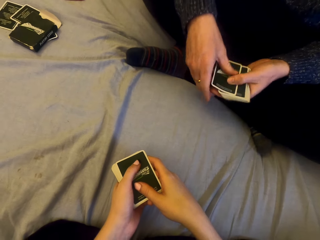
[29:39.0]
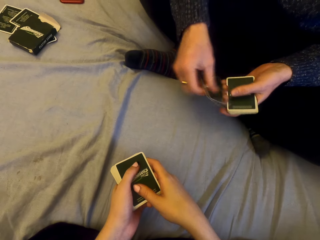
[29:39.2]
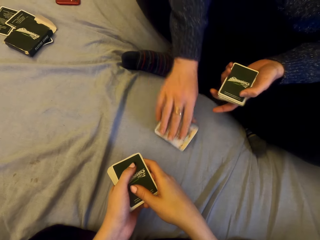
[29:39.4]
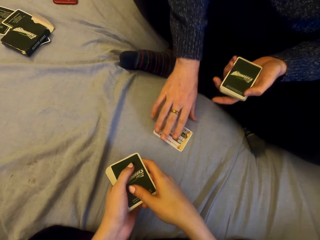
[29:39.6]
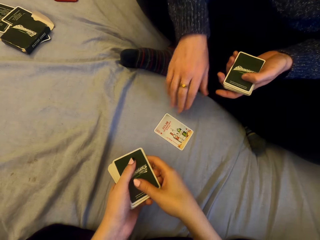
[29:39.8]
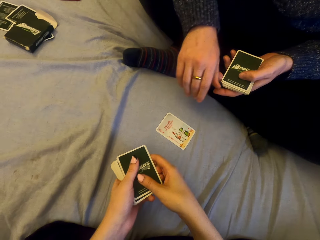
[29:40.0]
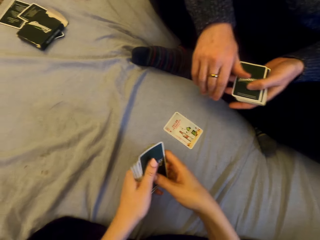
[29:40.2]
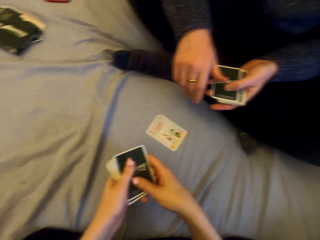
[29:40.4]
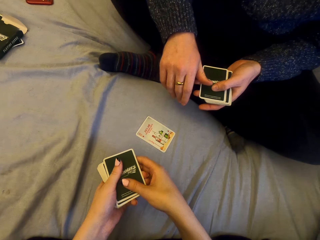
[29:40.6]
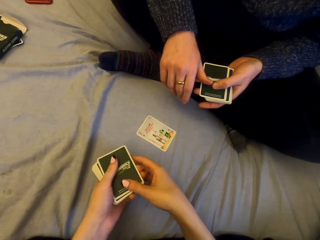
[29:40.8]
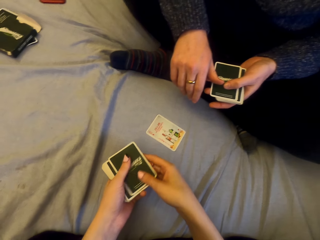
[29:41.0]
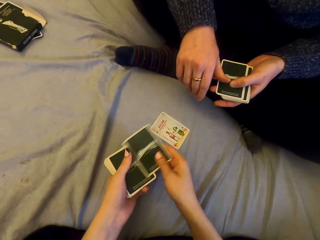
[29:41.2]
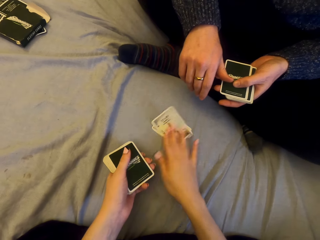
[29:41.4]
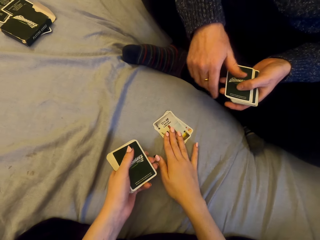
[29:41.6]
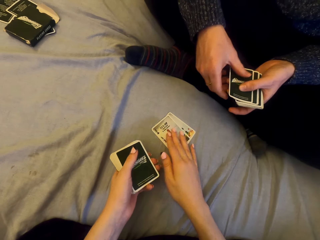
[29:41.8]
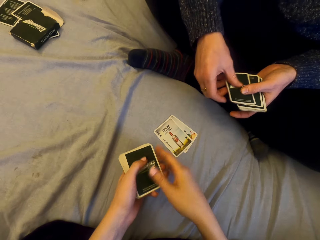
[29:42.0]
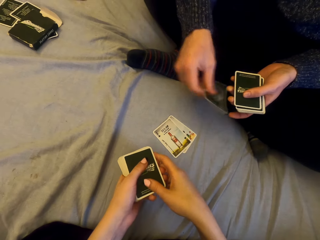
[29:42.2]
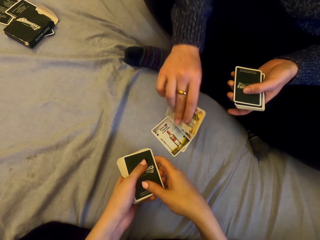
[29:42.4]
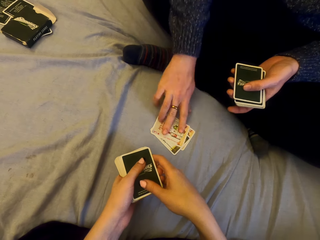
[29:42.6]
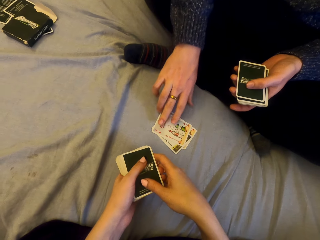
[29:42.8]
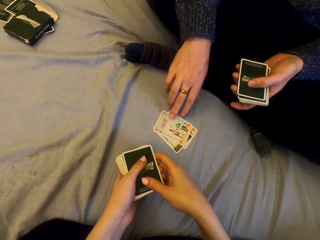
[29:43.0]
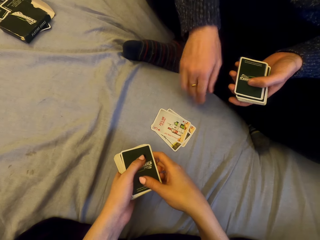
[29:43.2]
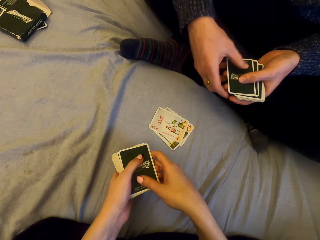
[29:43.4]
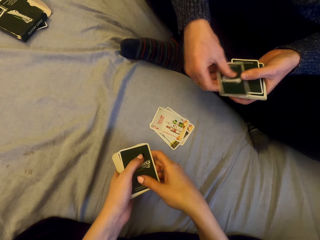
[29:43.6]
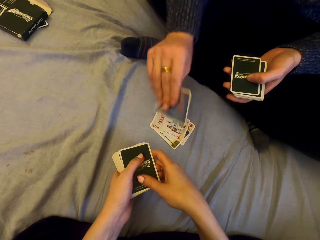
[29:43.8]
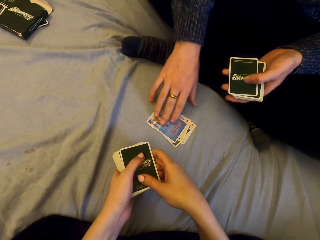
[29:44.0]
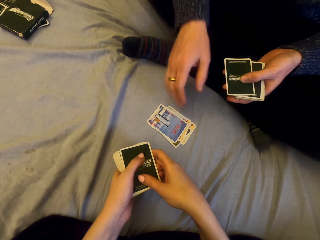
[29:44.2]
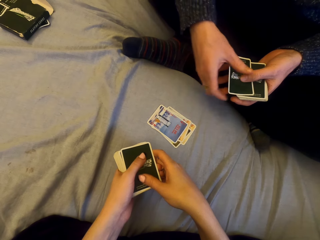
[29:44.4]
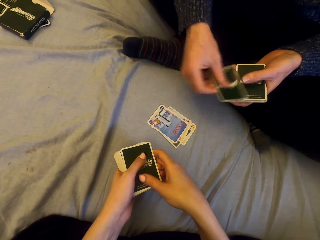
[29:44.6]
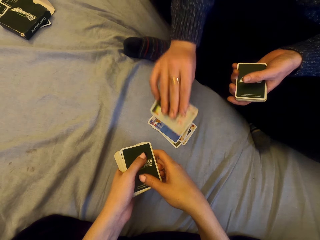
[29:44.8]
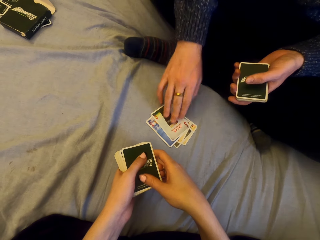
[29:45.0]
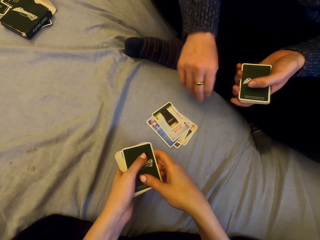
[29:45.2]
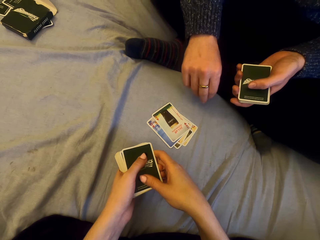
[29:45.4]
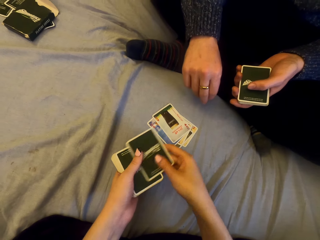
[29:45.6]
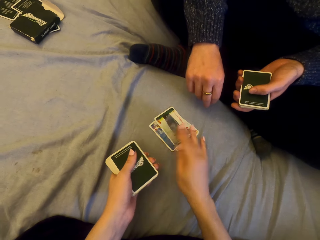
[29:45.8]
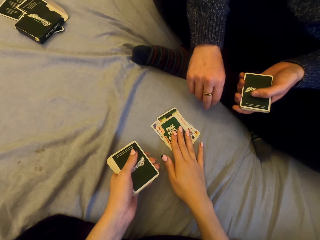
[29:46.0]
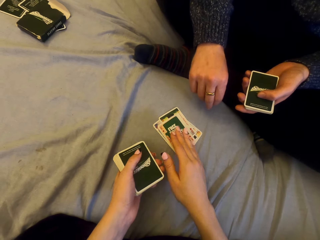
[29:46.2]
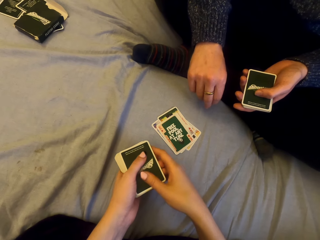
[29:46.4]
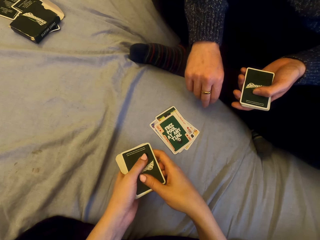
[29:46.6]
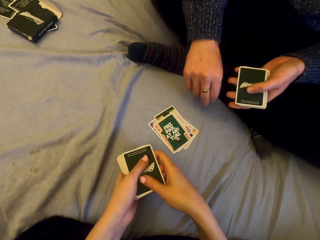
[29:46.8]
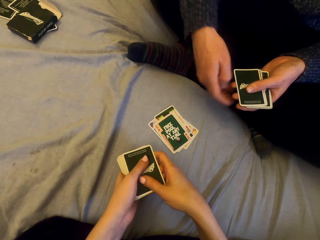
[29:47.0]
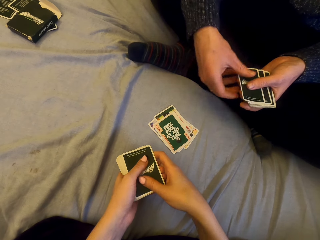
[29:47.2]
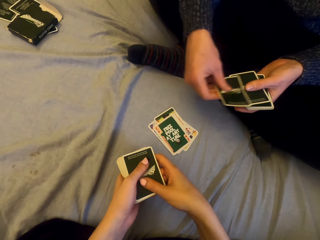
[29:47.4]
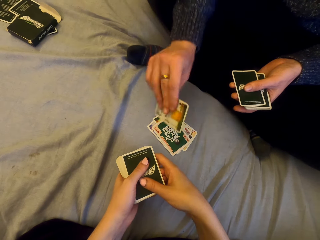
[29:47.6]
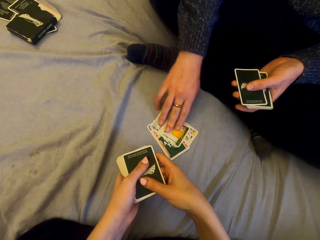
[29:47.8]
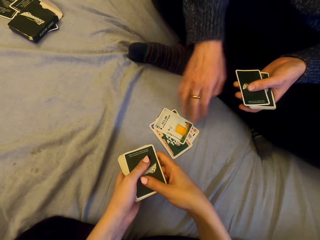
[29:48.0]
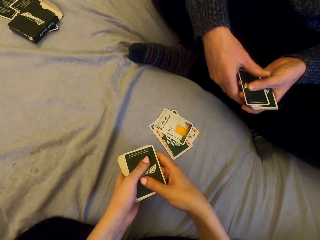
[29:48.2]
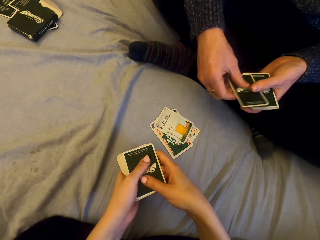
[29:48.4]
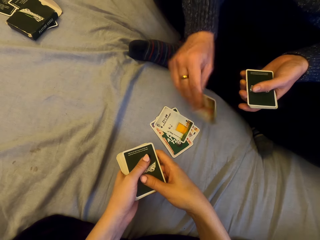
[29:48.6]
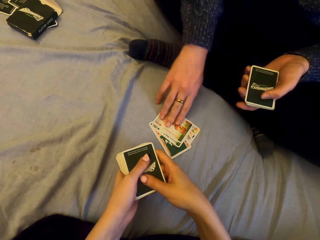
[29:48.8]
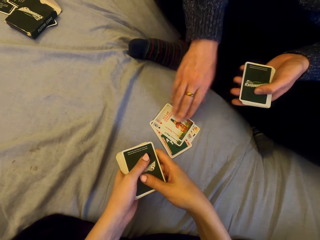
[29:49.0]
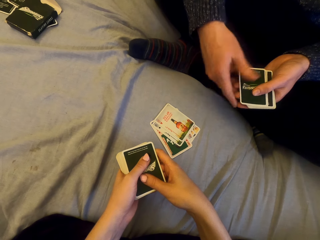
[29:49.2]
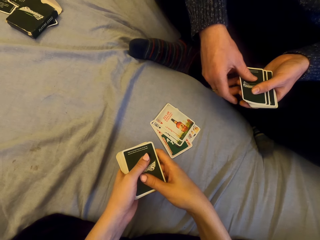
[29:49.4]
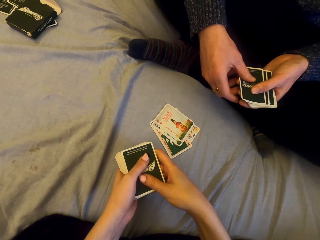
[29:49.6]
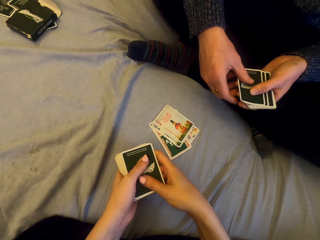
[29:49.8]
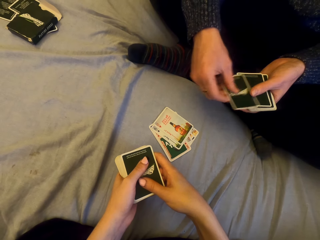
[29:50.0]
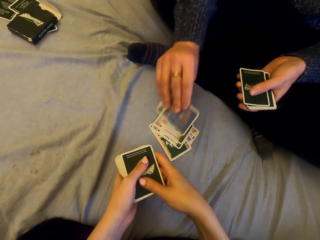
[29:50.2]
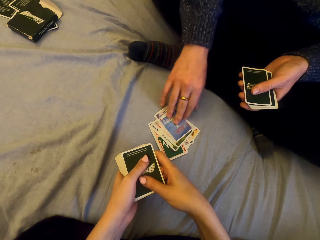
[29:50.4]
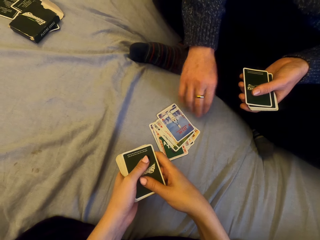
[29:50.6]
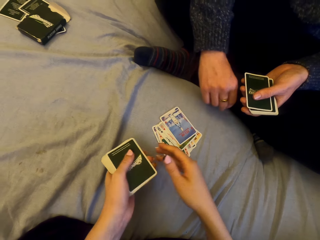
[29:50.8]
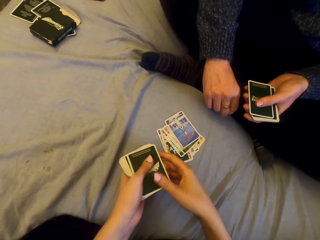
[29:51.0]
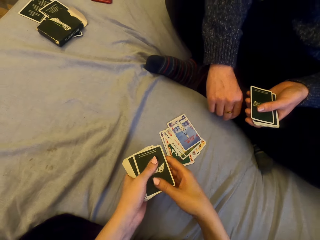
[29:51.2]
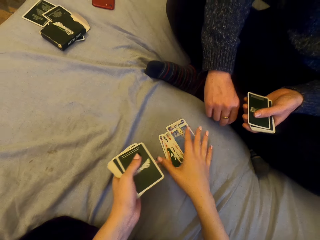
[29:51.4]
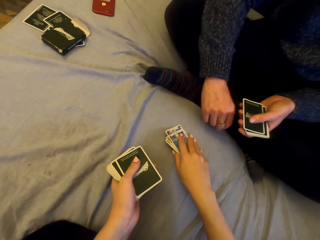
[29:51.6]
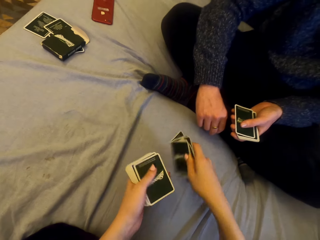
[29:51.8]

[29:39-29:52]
A man plays cards with the camera wearer. The man puts the card on the sheet. The camera wearer talks with the man. They put the card on the sheet. The man puts the card on the sheet. The man plays cards with the camera wearer. The man puts the card on the sheet. The man puts the card on the sheet again. The camera wearer puts the card on the sheet. The man puts the card on the sheet repeatedly.

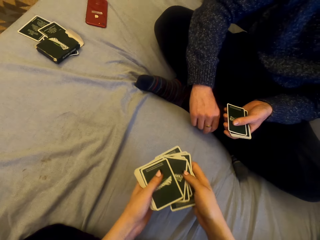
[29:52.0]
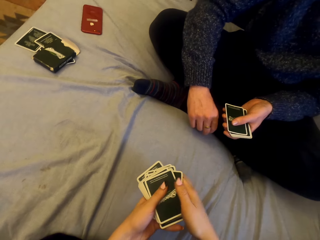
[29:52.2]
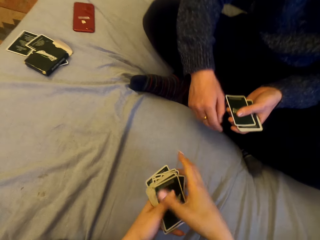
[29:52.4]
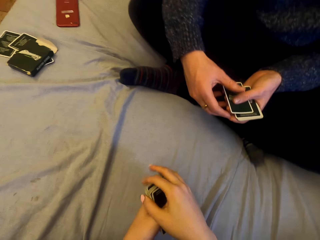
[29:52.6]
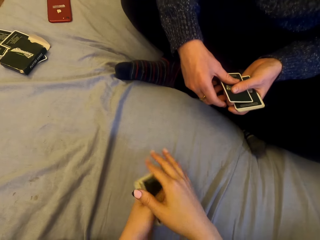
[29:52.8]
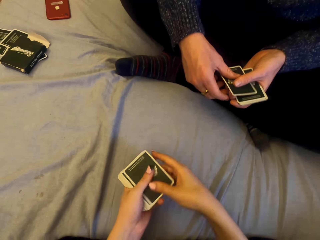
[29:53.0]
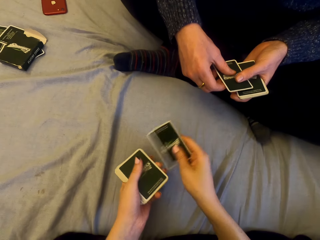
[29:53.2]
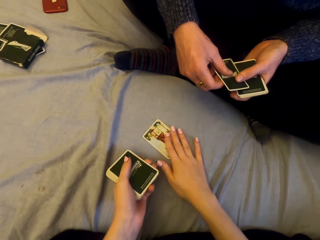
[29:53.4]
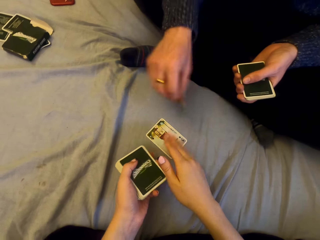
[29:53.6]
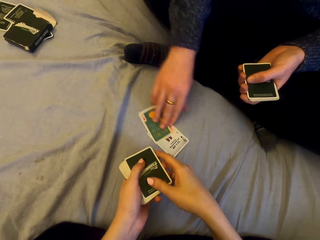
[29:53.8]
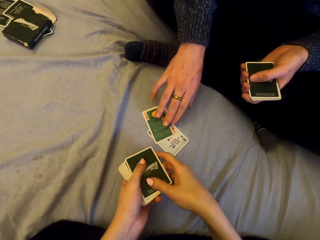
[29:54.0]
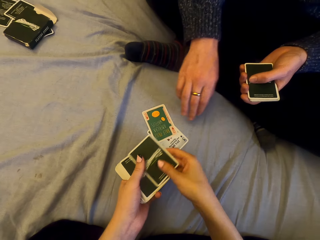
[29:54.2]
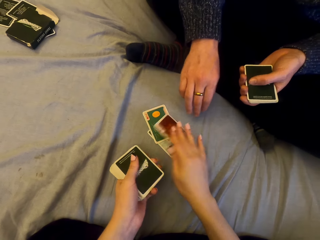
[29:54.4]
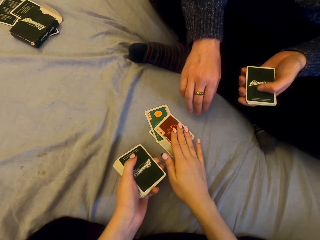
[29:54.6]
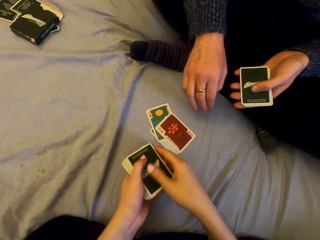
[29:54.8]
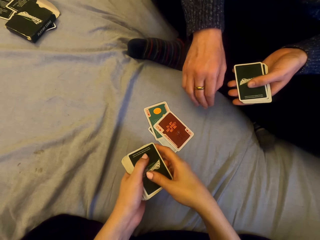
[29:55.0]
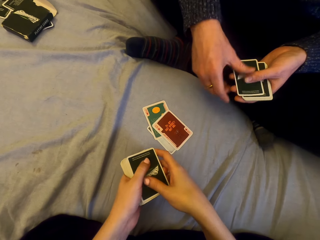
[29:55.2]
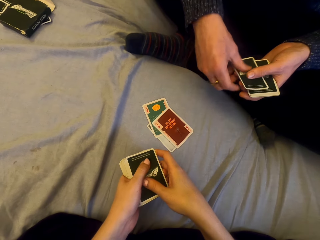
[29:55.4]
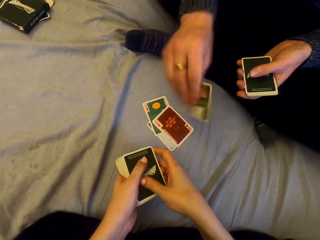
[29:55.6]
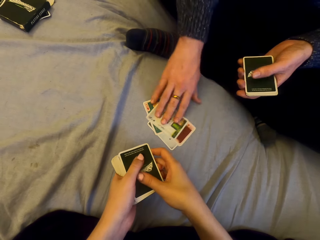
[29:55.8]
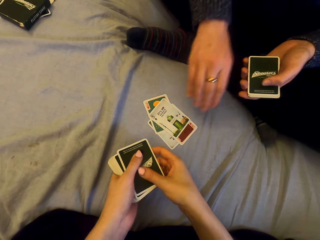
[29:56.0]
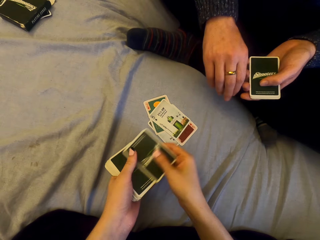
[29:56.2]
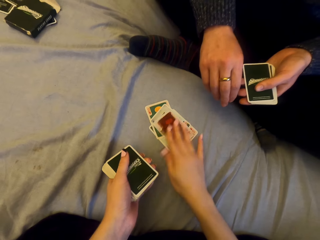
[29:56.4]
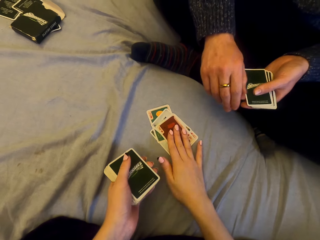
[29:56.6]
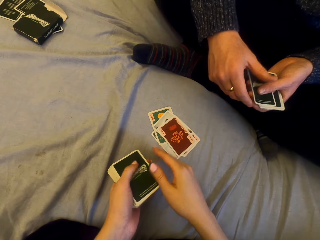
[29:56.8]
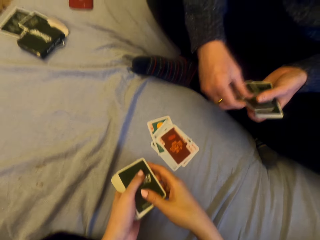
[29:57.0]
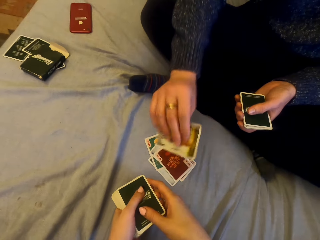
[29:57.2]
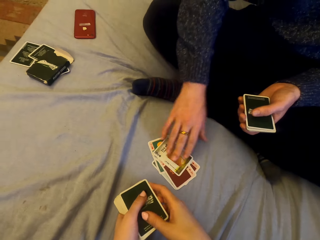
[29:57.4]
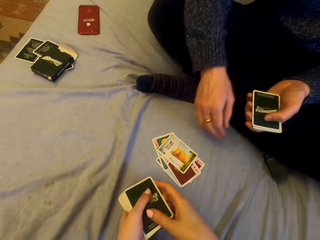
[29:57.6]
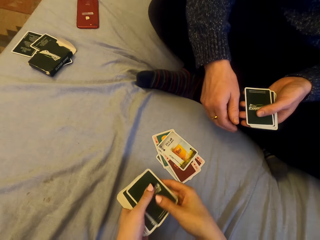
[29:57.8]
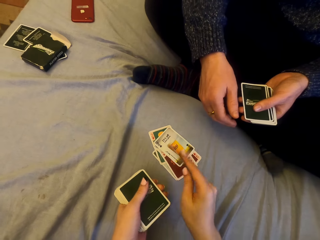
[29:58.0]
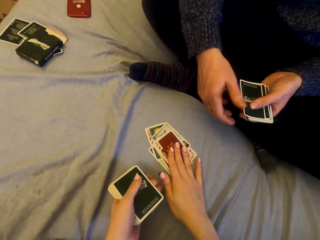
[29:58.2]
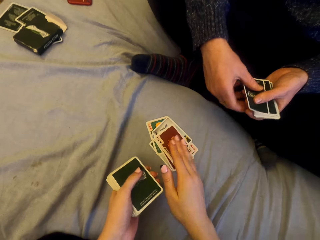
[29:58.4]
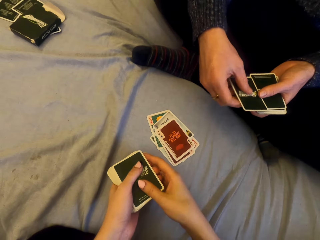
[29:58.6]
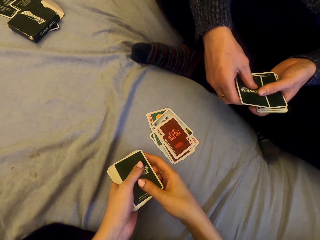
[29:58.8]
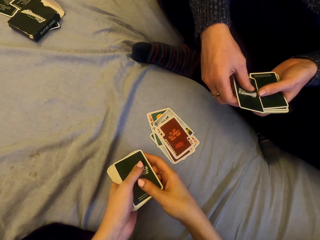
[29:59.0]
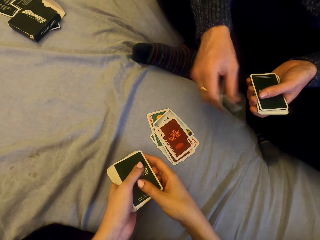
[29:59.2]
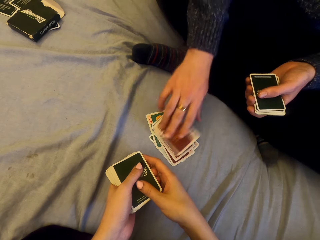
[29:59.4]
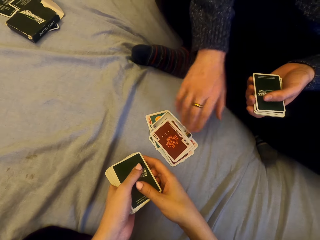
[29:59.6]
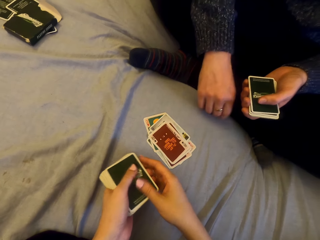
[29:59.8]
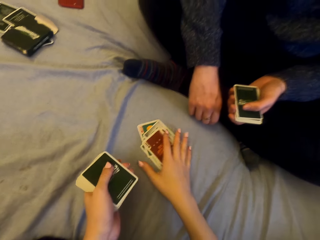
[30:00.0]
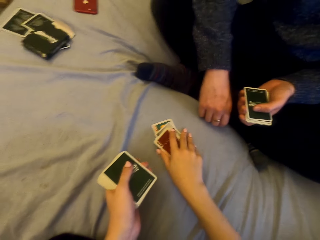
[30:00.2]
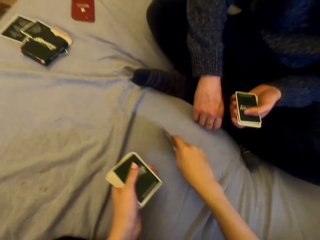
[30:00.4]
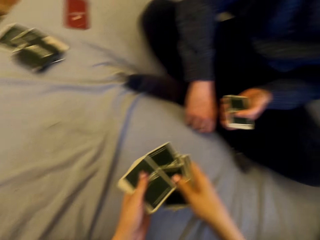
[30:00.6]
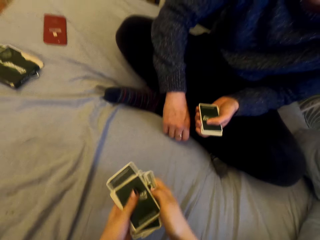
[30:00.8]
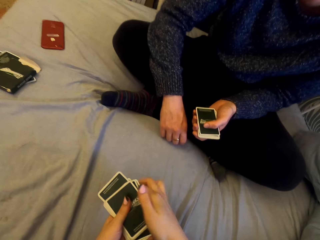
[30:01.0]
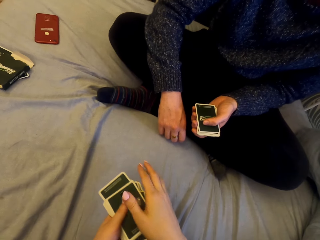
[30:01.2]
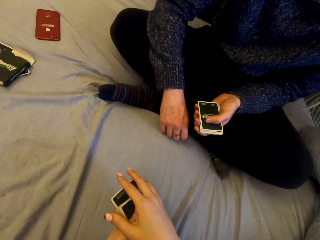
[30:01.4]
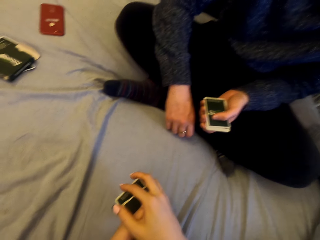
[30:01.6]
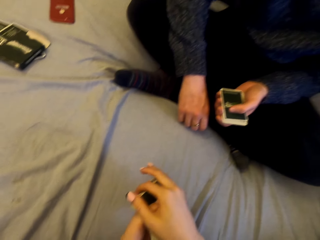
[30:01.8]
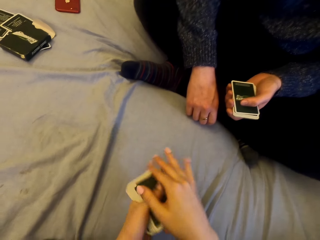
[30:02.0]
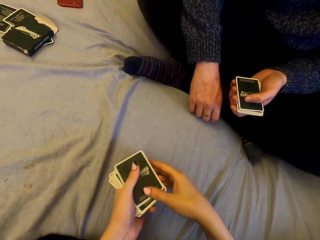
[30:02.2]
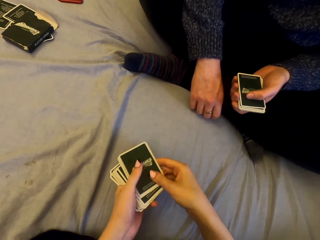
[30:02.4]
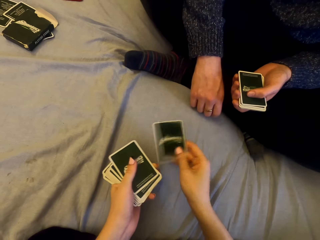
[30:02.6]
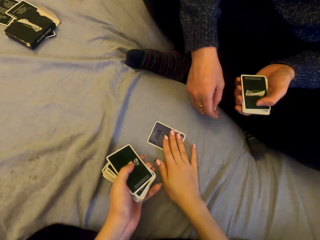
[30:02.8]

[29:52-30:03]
The camera wearer picks cards. A man picks the cards. The camera wearer plays cards with the man. They put the card on the sheet. The man puts the card on the sheet. The camera wearer puts the card on the sheet. The man puts the card on the sheet. The camera wearer puts the card on the sheet. The man puts the card on the sheet. The camera wearer puts the card on the sheet. The man puts the card on the sheet. The camera wearer picks the cards.
